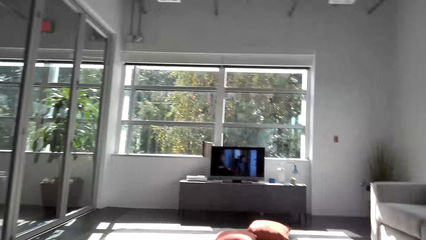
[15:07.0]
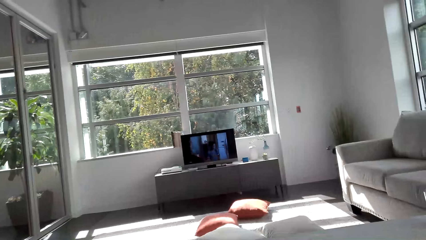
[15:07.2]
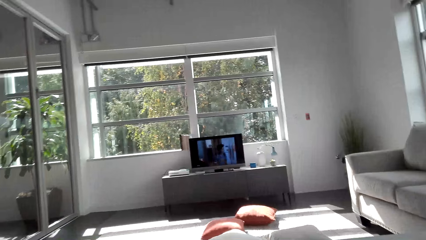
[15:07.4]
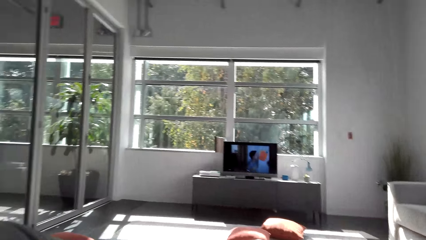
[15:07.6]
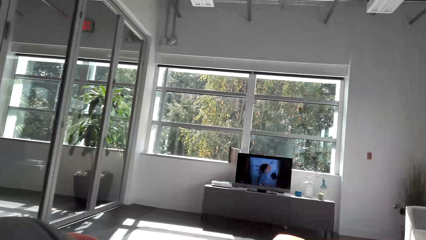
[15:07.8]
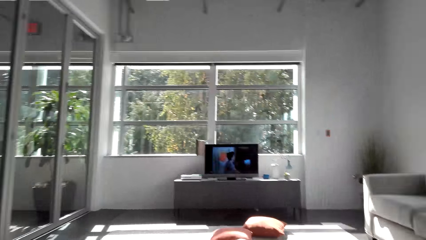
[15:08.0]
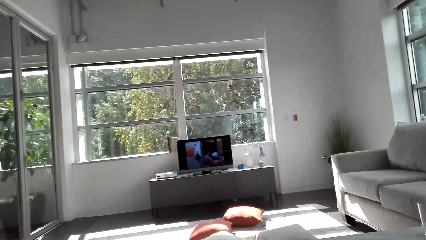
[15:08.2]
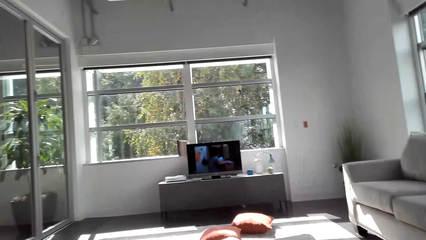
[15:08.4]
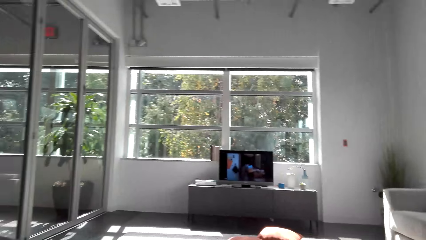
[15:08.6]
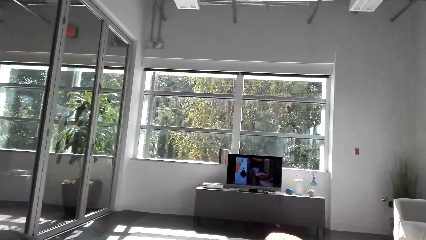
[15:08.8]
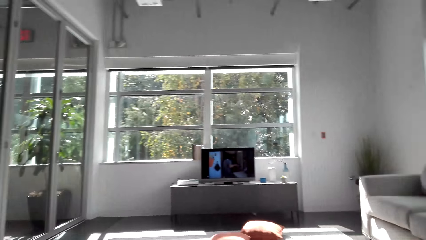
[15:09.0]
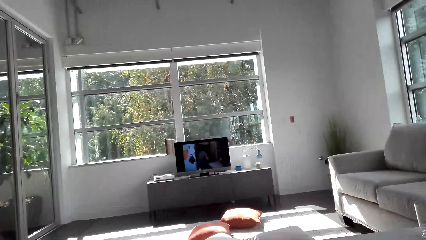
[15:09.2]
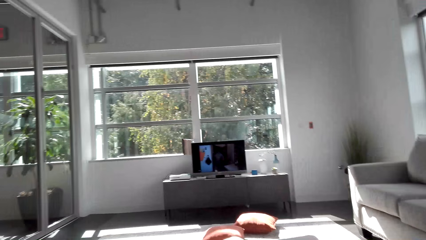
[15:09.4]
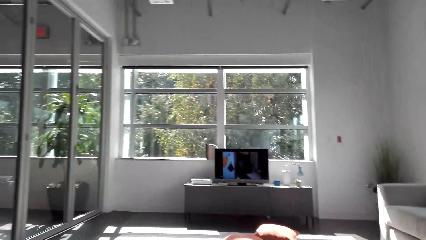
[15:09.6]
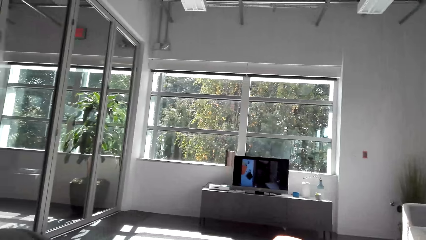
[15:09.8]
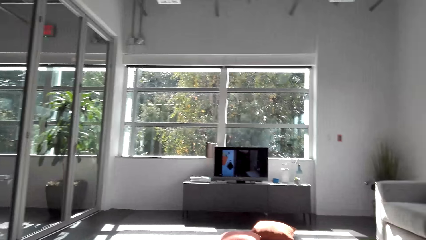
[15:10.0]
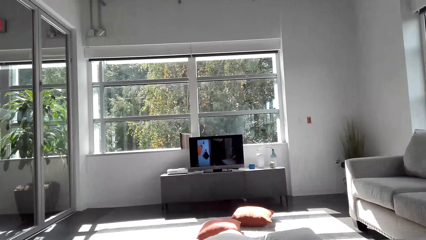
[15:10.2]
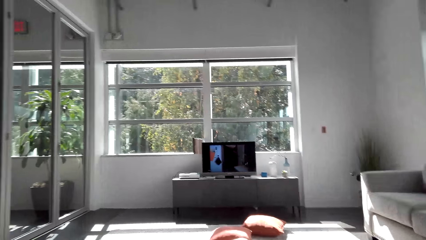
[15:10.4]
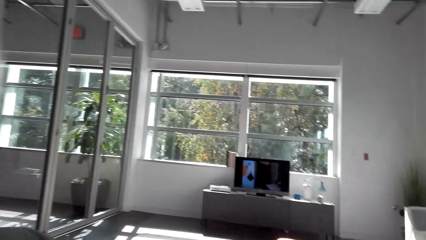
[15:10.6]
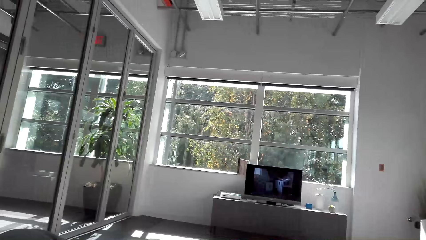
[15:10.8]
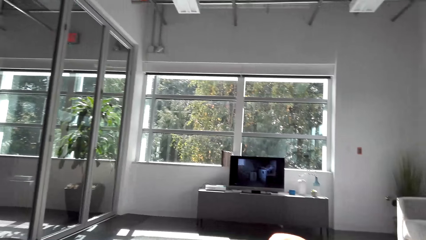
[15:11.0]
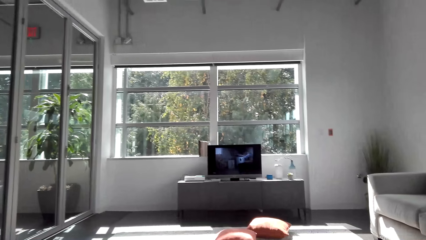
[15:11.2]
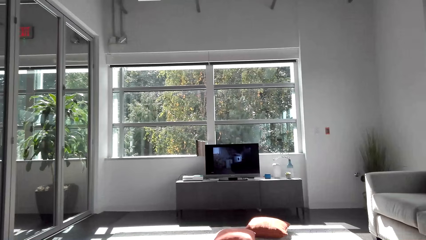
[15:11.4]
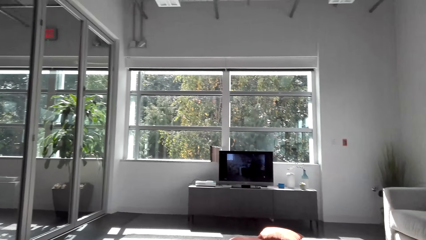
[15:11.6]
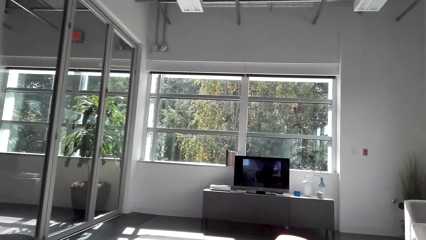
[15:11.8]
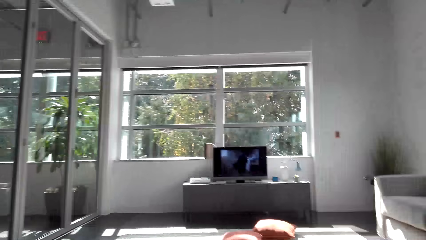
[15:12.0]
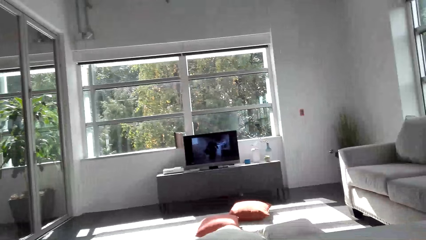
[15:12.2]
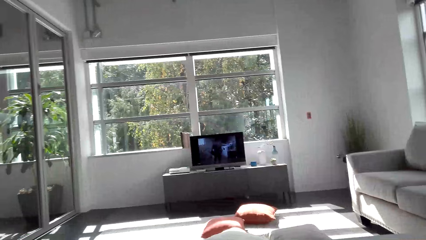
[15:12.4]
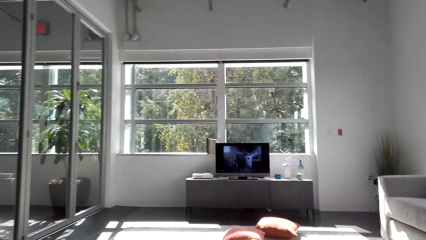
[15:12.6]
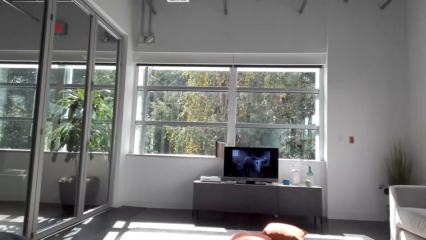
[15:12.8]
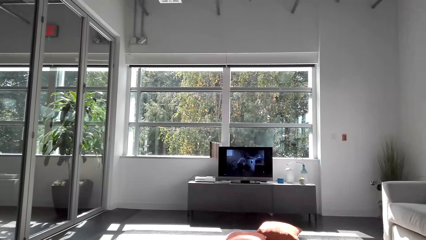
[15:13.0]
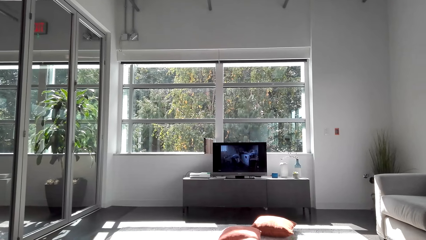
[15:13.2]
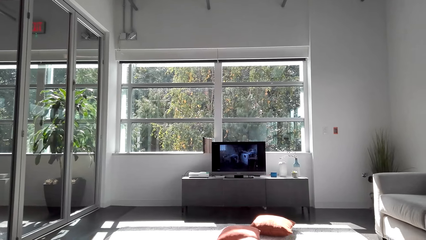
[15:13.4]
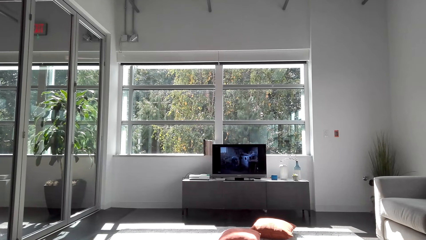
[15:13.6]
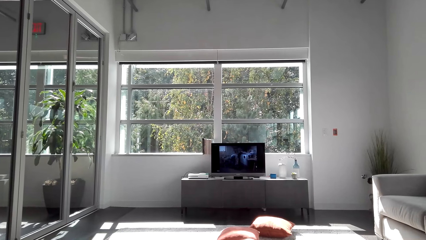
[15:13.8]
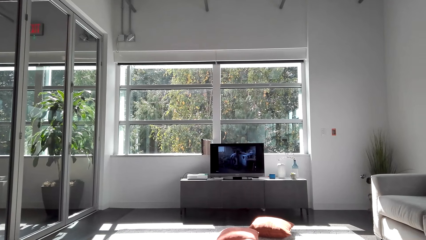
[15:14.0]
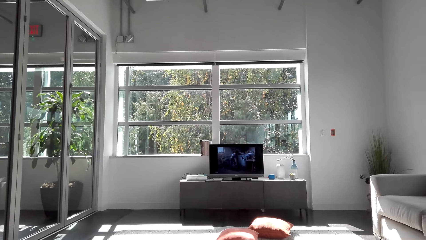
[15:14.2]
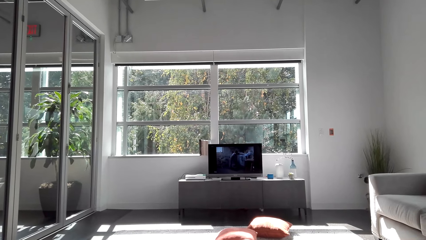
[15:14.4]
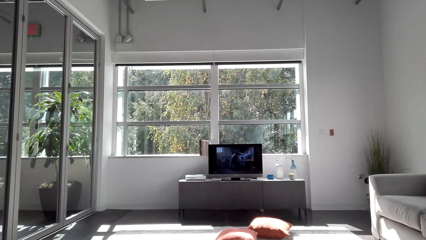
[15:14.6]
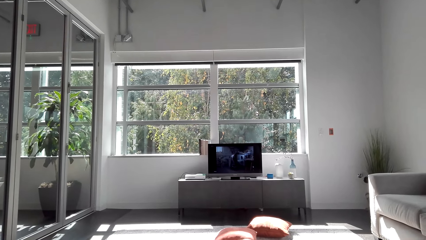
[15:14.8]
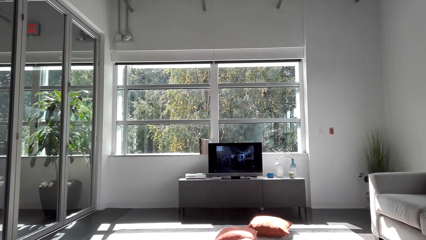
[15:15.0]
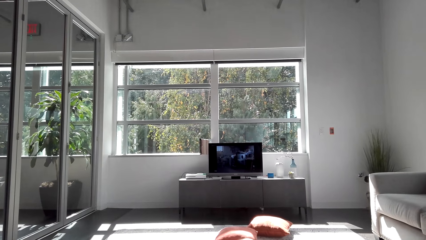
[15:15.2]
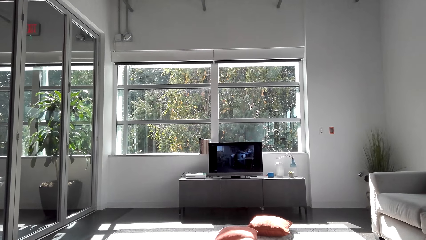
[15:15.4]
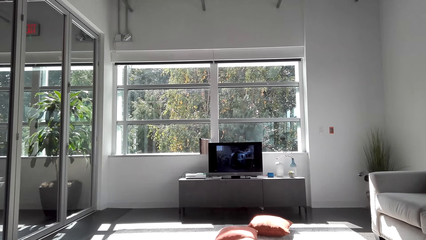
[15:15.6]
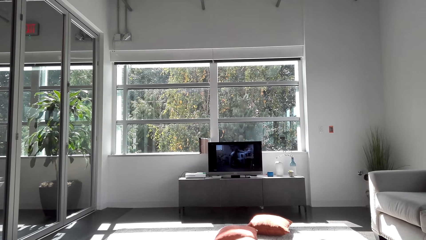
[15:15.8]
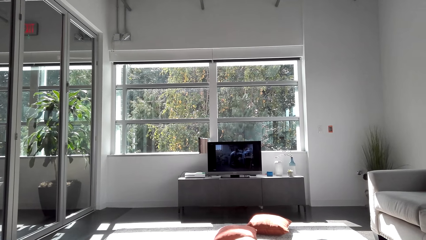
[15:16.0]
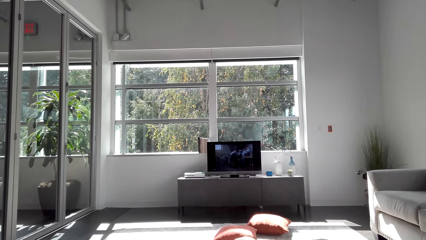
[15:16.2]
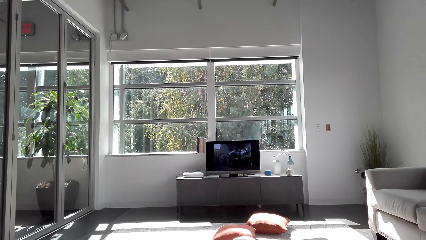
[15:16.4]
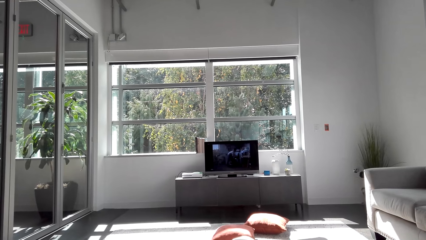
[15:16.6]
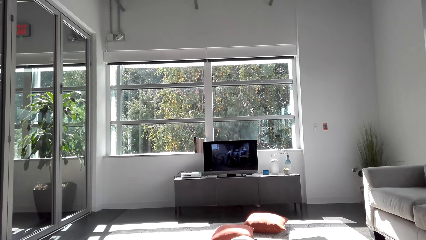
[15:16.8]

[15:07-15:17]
The camera wearer moves his head. He watches television.

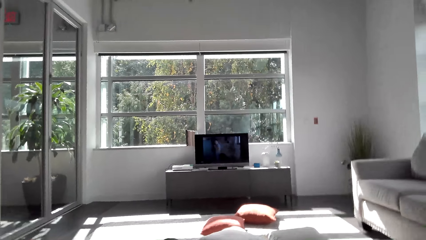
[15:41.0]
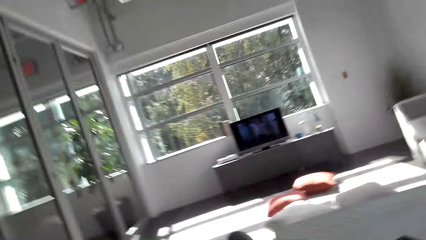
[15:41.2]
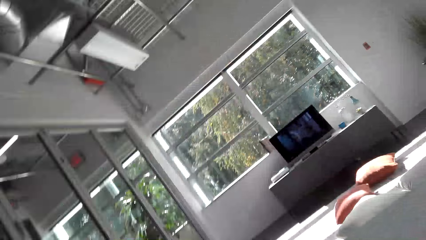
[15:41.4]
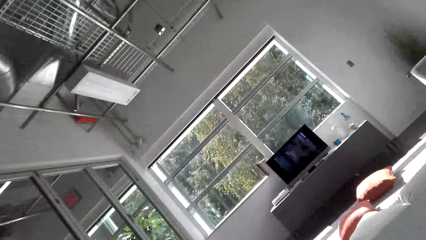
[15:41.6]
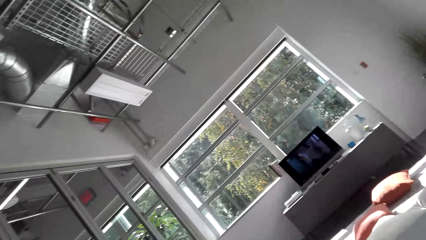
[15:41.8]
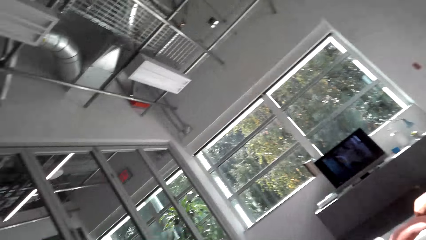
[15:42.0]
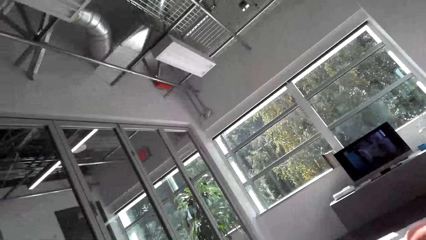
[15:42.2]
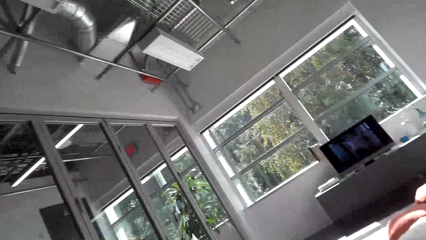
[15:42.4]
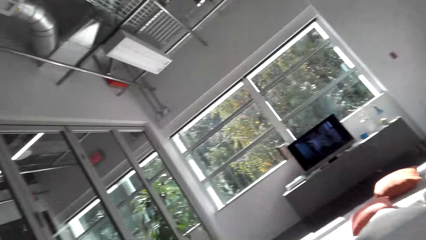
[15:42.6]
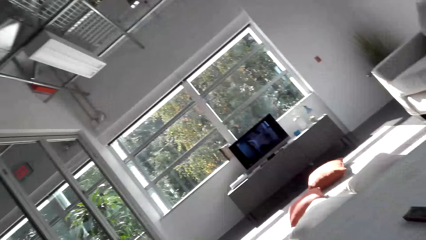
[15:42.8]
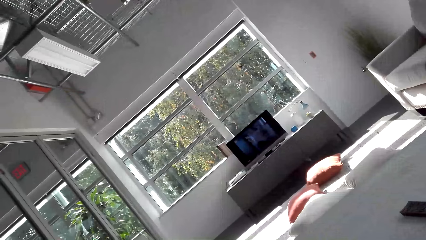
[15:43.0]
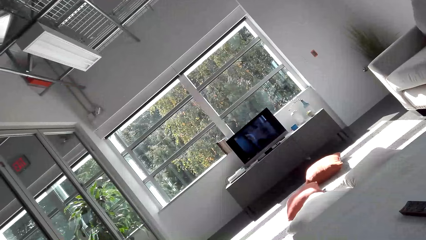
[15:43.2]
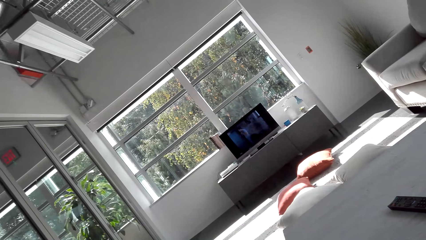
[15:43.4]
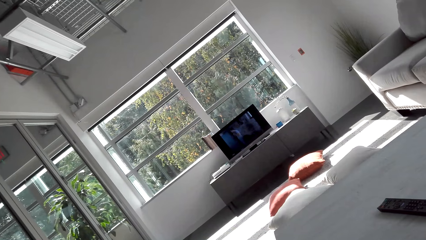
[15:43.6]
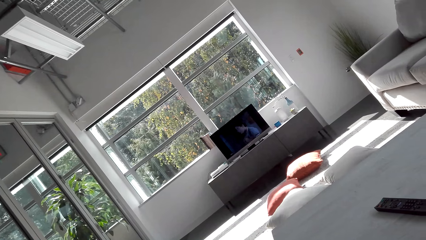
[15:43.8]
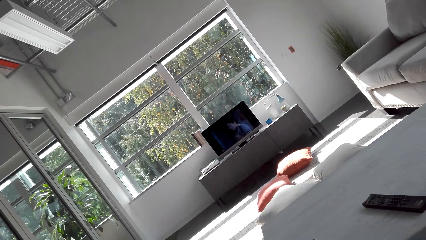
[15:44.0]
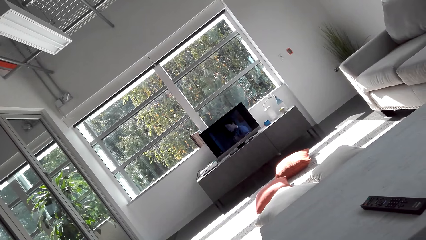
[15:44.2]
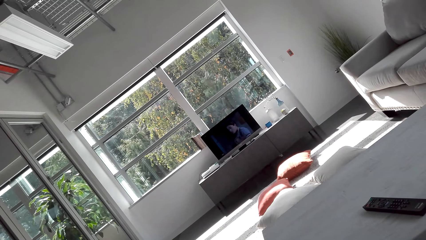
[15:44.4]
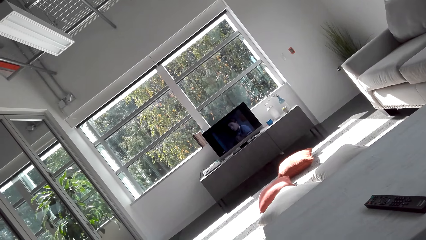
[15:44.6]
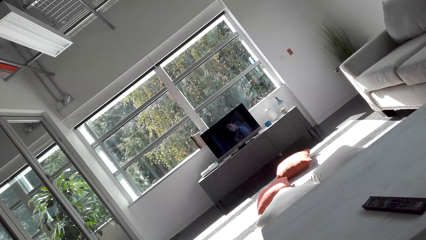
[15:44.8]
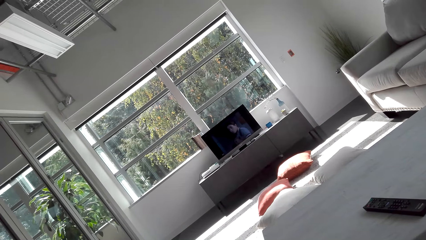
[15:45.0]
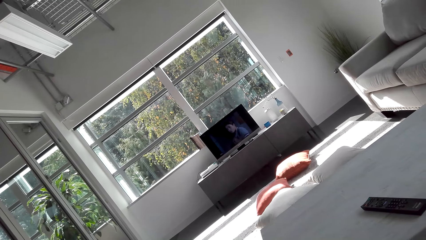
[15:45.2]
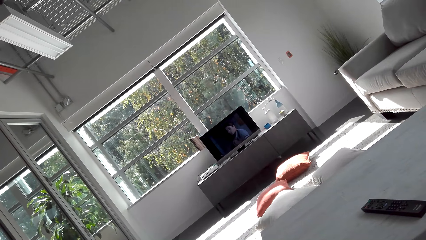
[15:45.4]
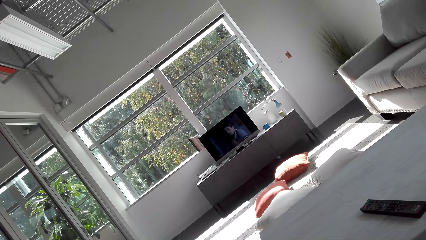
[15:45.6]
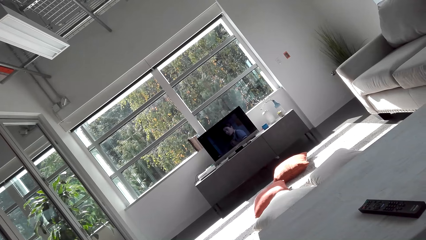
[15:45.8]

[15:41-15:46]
The camera wearer looks around the house. They watch television.
